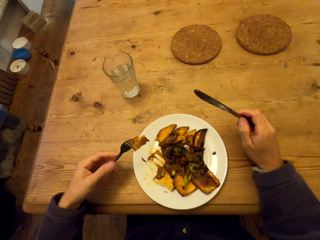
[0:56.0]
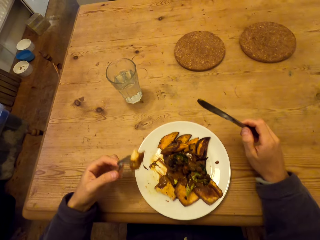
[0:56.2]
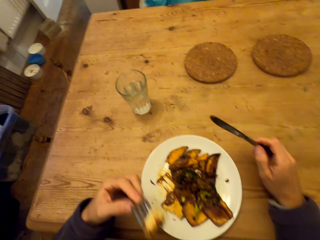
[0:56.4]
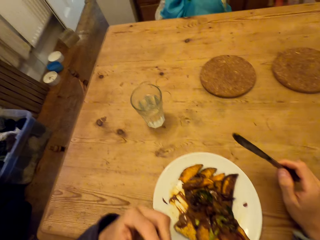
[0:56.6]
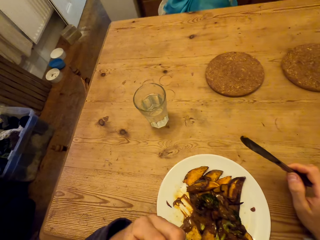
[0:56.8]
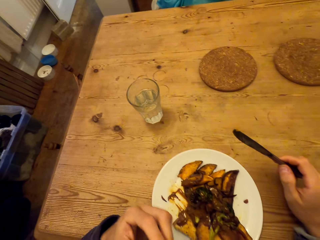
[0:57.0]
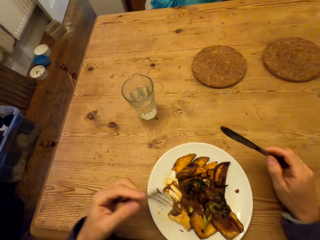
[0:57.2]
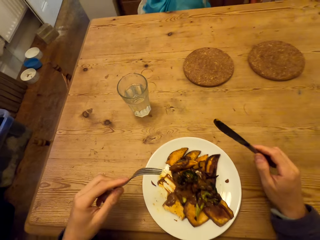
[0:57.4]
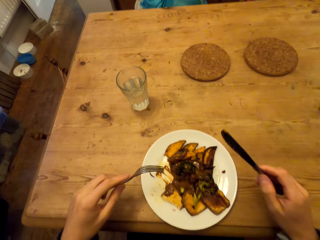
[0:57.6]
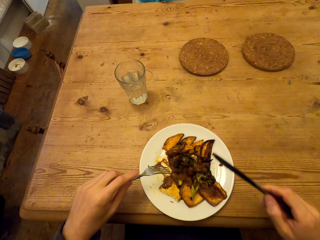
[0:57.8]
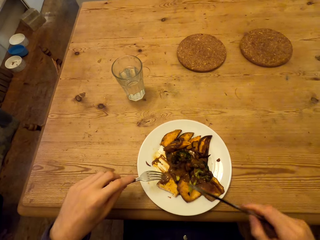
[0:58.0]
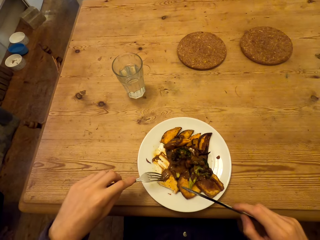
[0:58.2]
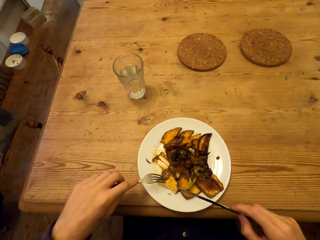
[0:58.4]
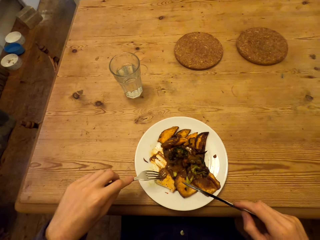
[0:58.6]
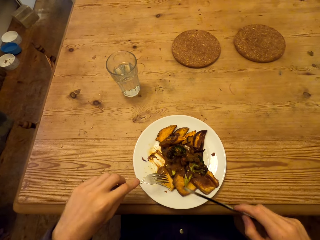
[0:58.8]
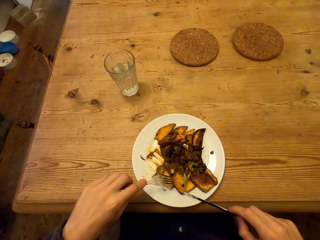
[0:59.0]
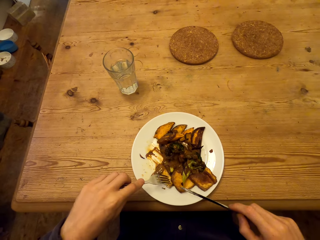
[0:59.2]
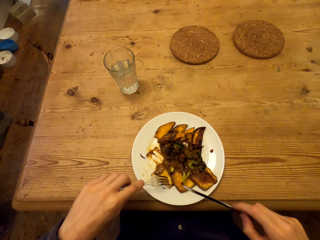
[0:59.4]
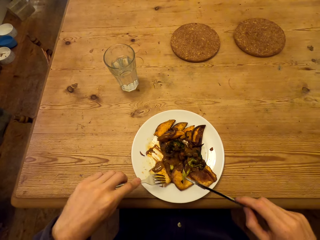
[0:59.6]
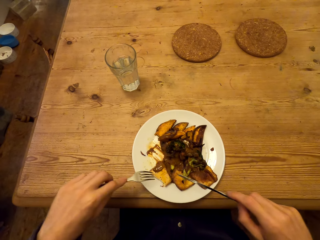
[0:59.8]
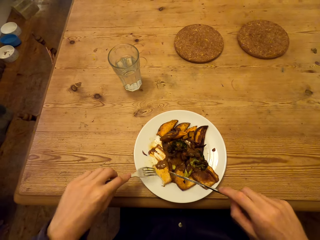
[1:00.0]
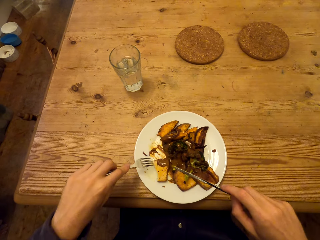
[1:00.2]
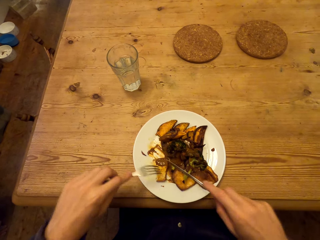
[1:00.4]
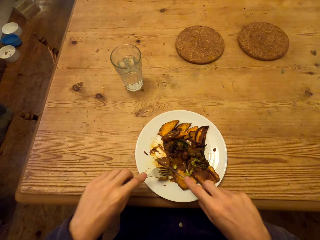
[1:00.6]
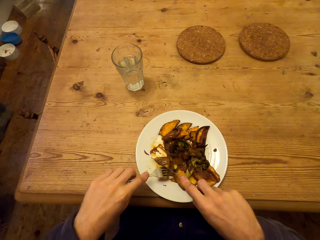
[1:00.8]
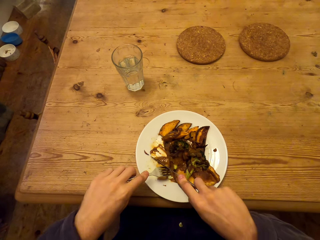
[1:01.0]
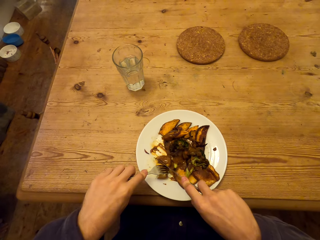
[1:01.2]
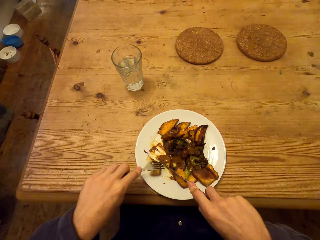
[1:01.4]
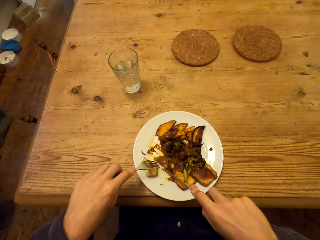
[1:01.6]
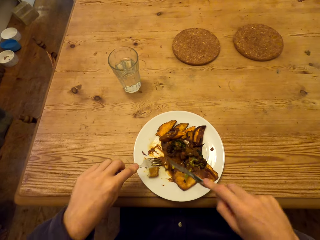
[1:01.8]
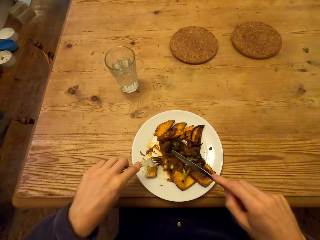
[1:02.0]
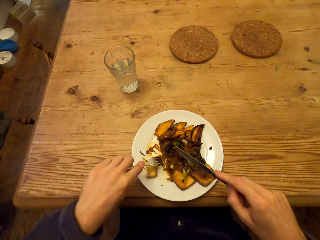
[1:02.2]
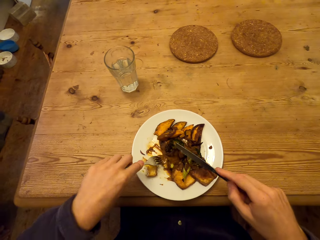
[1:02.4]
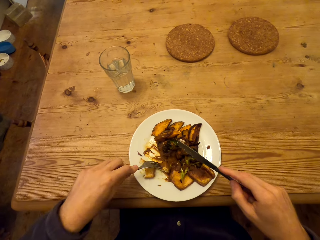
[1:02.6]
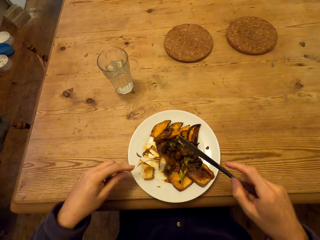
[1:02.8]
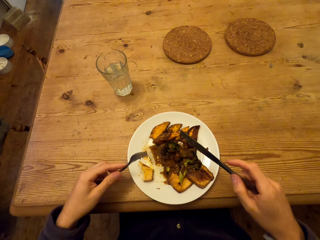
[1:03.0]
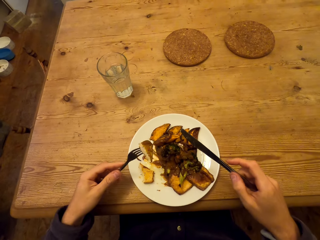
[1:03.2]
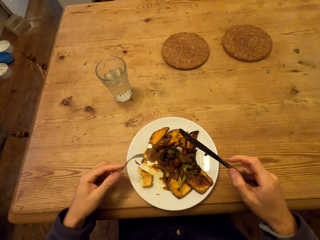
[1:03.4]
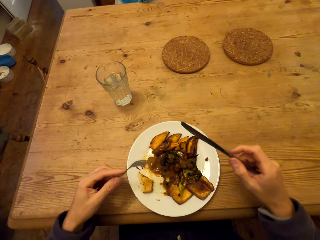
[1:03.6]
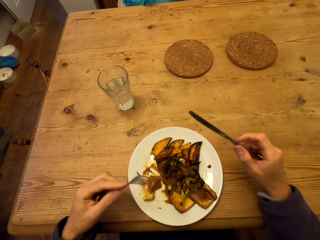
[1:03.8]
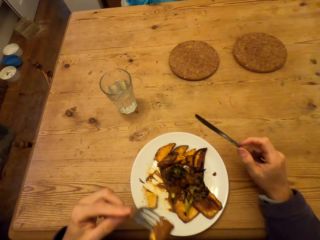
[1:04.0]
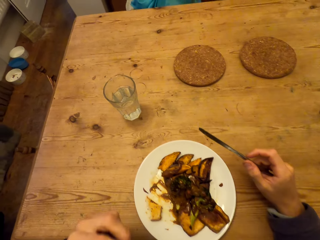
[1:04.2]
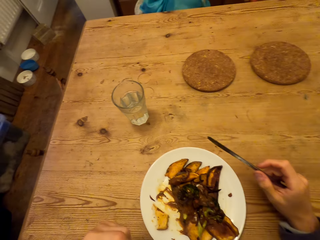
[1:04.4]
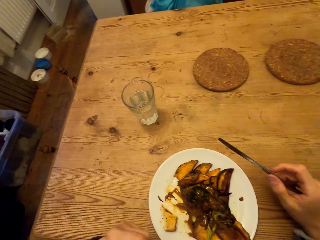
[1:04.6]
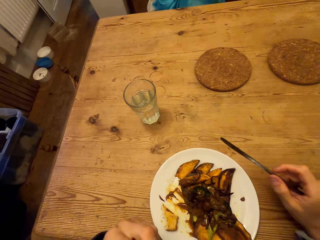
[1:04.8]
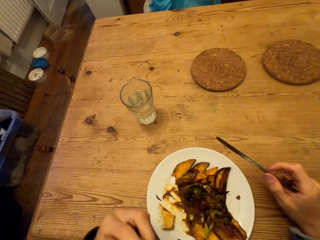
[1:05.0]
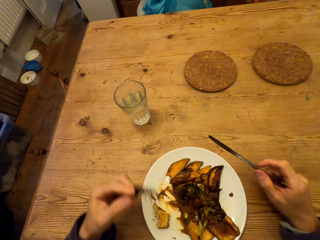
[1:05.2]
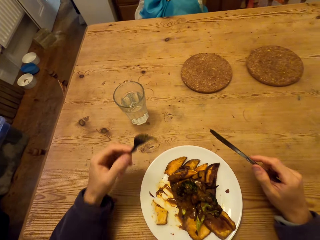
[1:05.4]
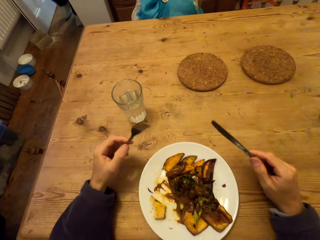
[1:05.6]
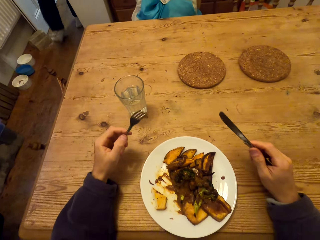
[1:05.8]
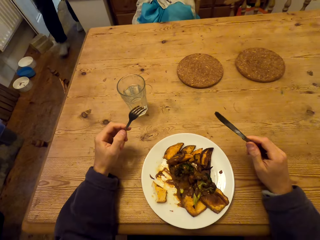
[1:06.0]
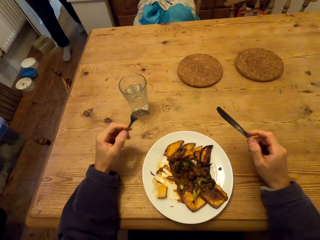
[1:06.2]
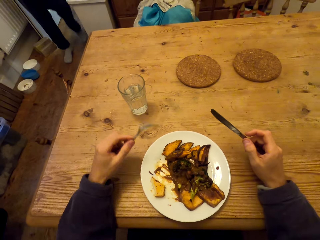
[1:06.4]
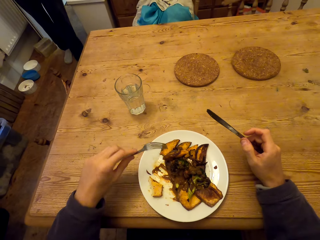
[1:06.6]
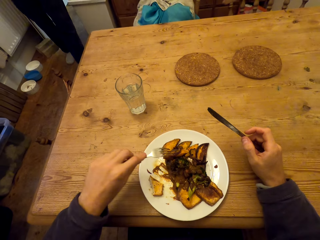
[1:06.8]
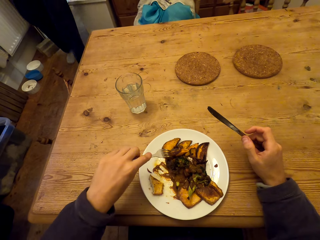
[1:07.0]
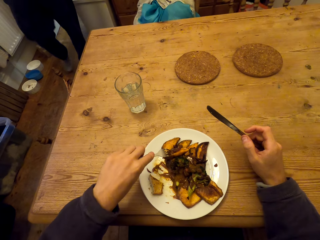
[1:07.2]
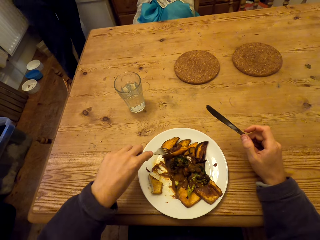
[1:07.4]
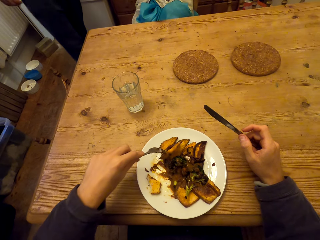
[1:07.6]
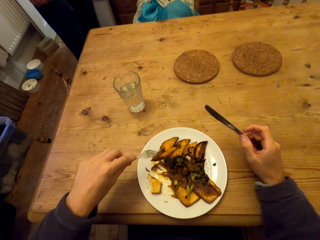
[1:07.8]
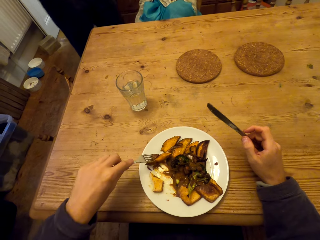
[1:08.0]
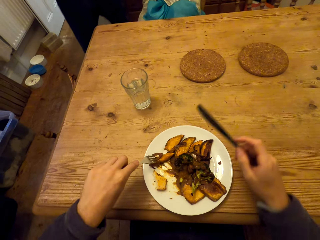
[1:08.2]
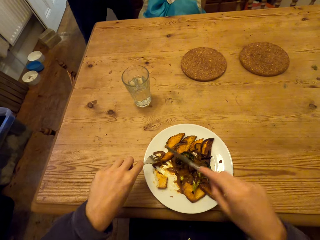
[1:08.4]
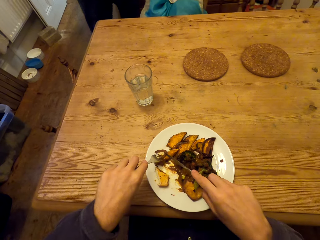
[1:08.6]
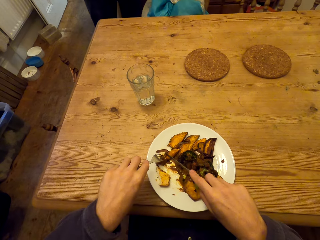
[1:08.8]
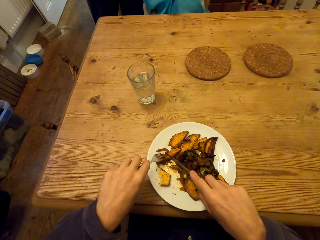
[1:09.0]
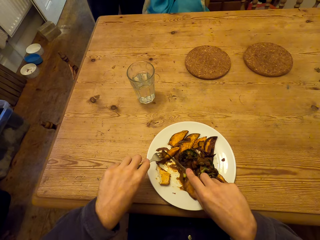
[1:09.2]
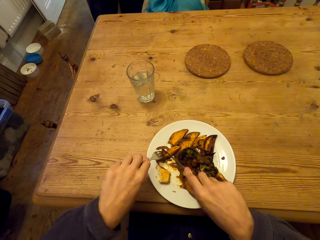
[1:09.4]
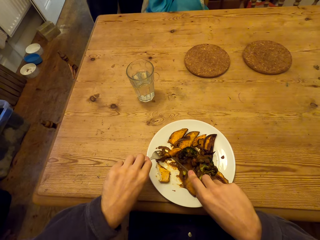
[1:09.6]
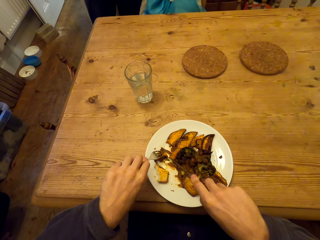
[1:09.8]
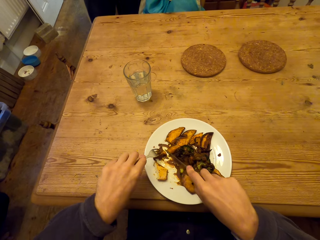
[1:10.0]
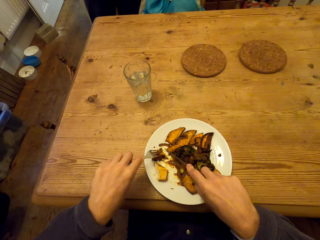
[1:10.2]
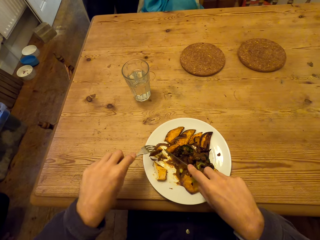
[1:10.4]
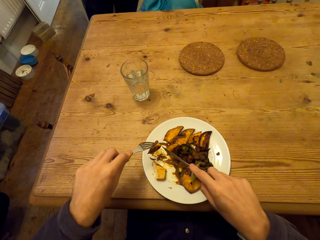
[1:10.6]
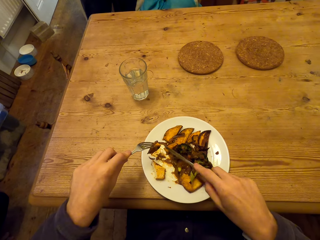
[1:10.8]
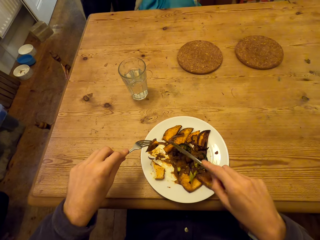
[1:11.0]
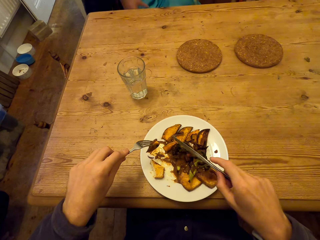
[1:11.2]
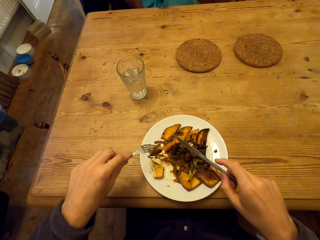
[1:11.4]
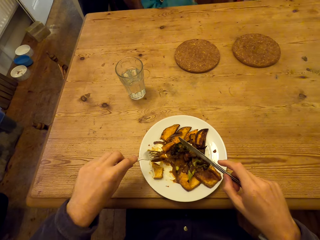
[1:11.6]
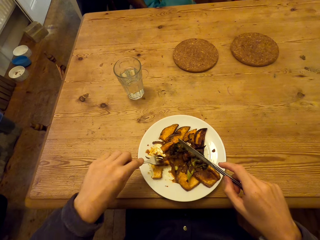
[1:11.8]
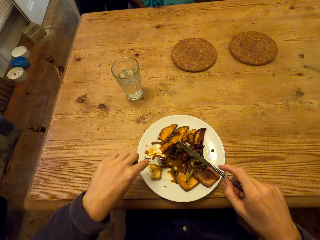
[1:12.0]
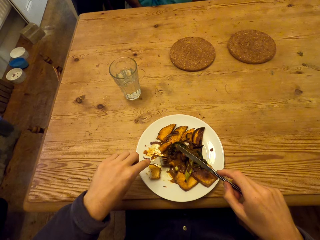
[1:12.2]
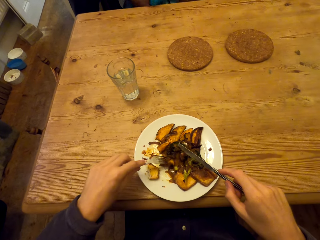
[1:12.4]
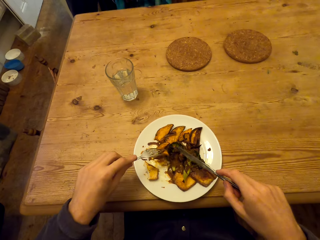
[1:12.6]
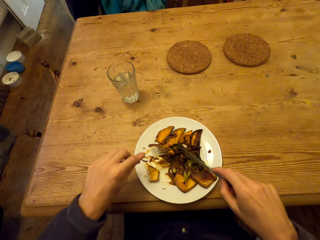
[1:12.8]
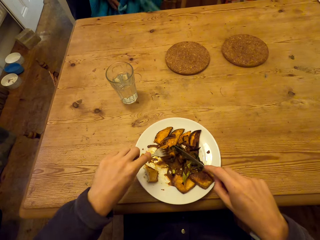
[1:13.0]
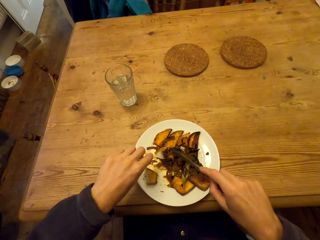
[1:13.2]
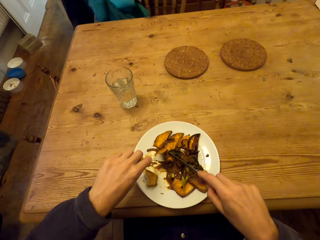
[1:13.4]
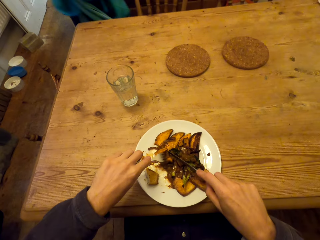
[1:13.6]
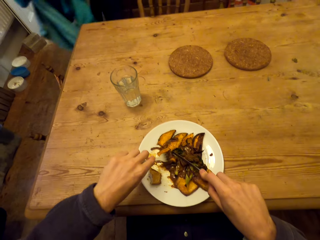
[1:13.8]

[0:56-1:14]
The camera wearer eats a meal. They cut food. They eat food. They cut food.

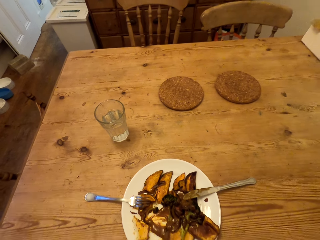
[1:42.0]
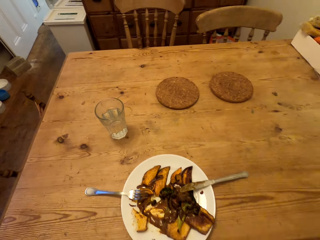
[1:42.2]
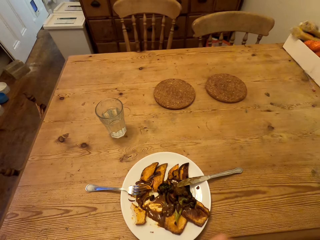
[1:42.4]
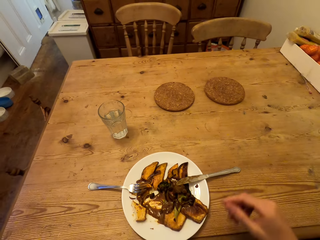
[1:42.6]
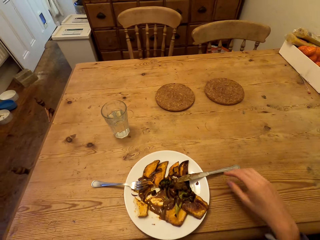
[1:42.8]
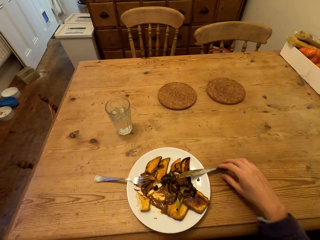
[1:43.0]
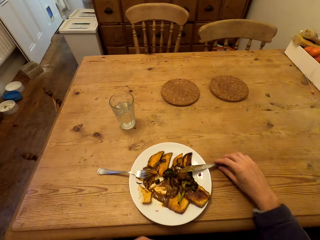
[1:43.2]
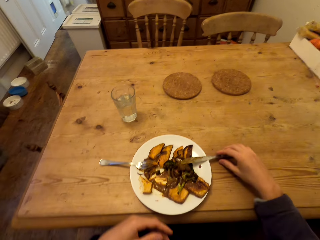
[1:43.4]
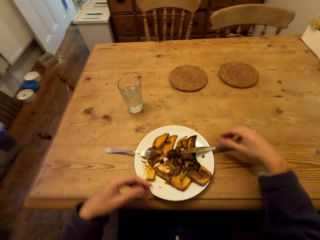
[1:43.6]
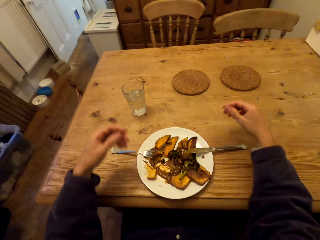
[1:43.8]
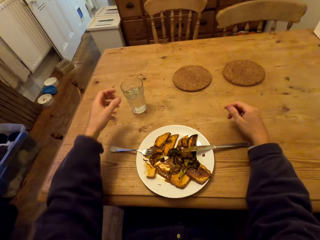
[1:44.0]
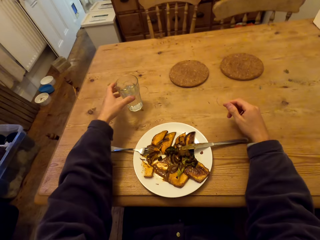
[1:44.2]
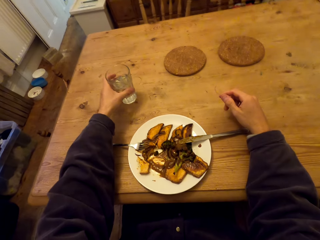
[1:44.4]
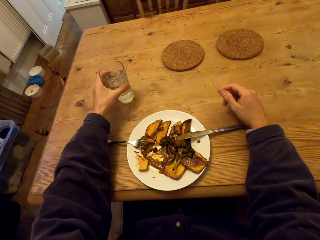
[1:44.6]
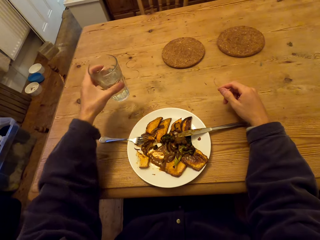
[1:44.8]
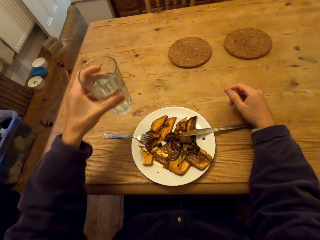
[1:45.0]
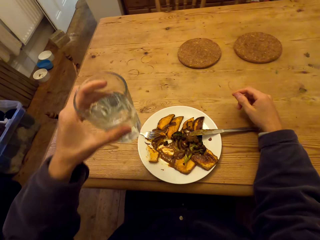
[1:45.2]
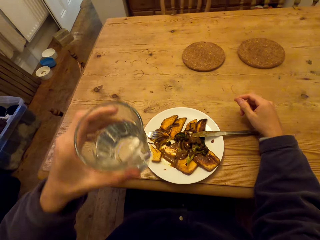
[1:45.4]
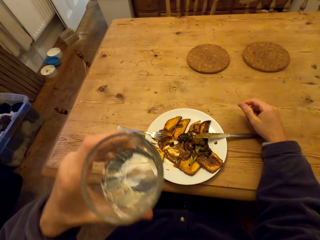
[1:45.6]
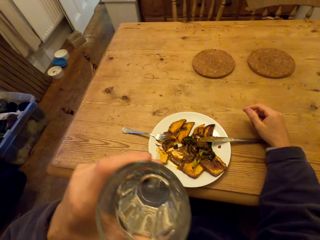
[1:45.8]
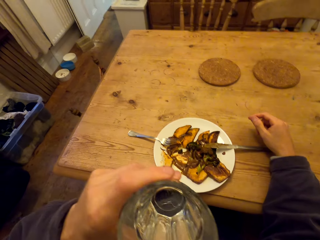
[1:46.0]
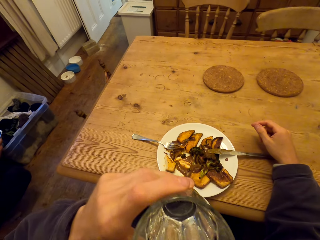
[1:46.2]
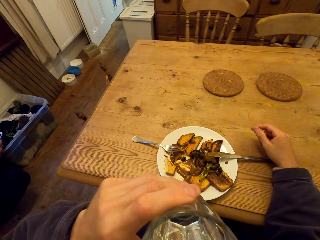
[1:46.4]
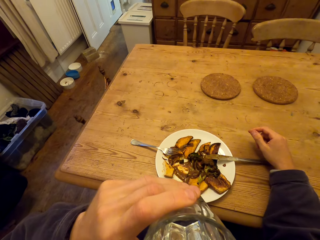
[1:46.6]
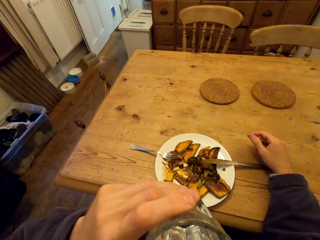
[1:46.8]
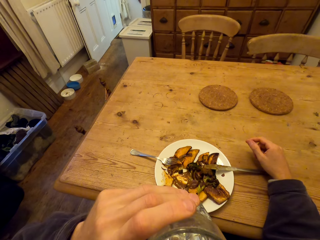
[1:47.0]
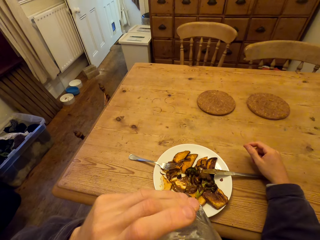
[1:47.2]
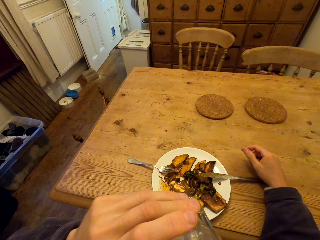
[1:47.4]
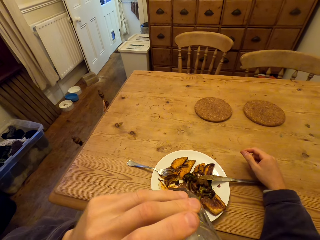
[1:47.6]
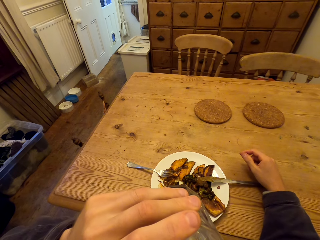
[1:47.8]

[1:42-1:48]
The camera wearer lifts the knife. They lift the glass of water. They drink the water.
